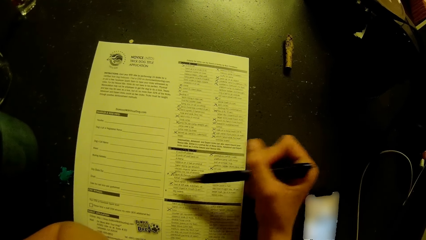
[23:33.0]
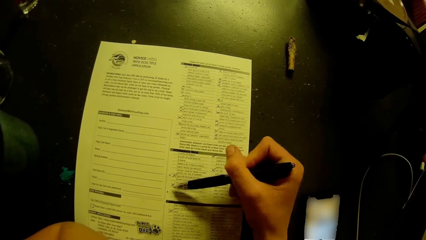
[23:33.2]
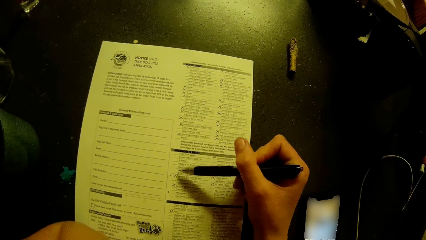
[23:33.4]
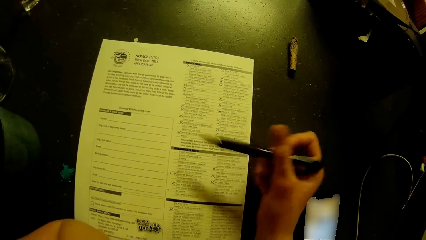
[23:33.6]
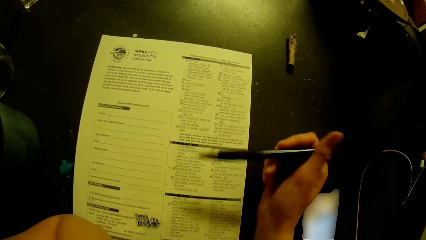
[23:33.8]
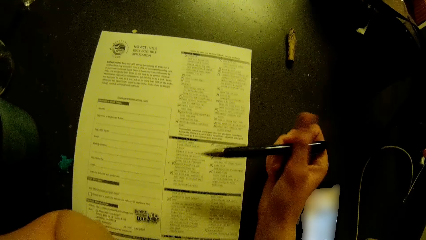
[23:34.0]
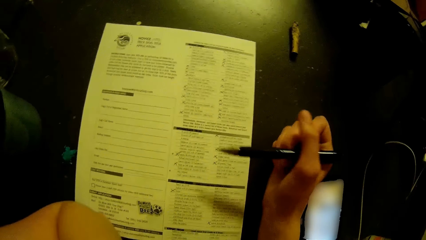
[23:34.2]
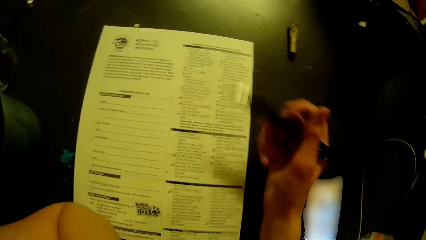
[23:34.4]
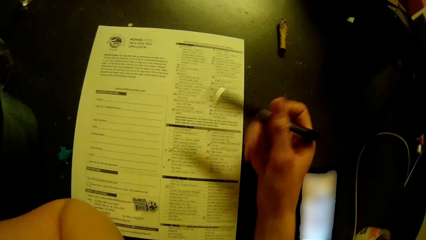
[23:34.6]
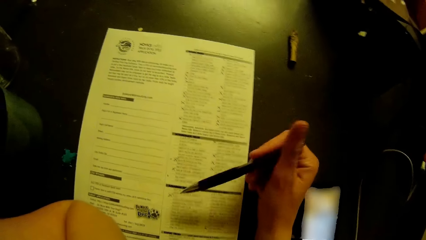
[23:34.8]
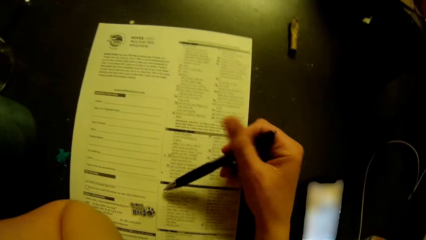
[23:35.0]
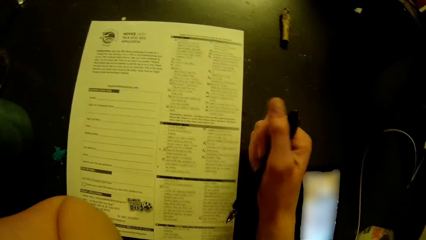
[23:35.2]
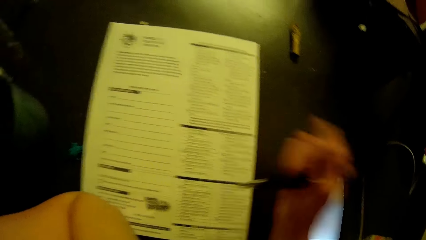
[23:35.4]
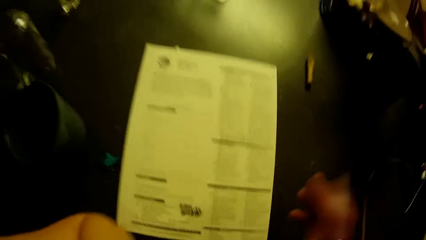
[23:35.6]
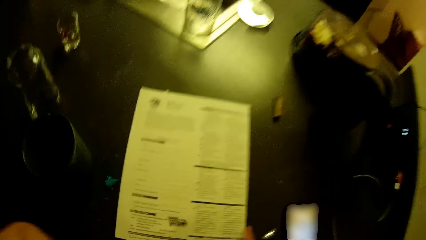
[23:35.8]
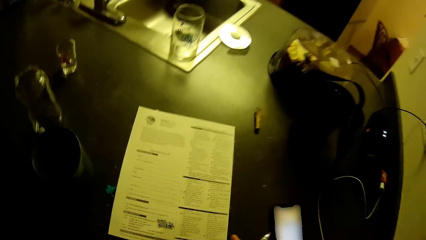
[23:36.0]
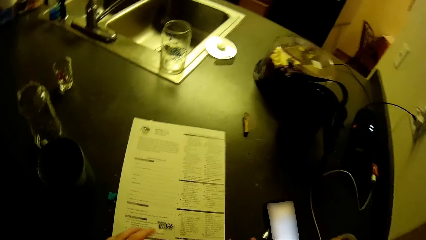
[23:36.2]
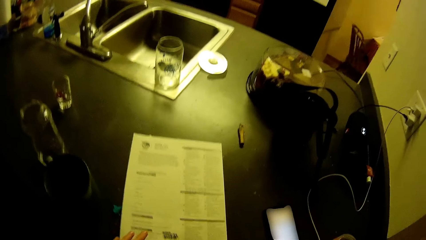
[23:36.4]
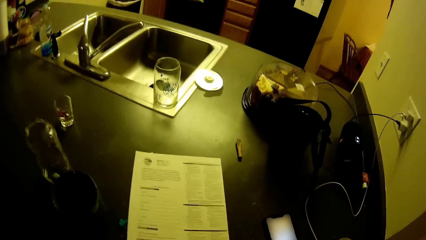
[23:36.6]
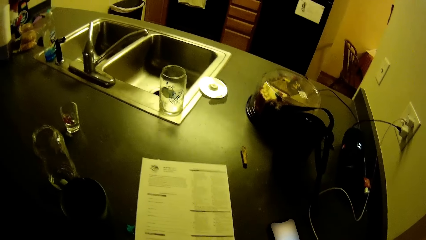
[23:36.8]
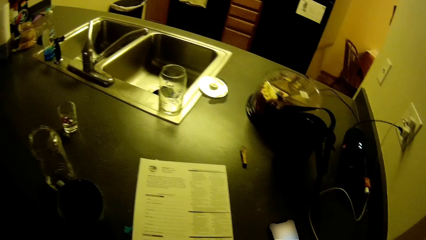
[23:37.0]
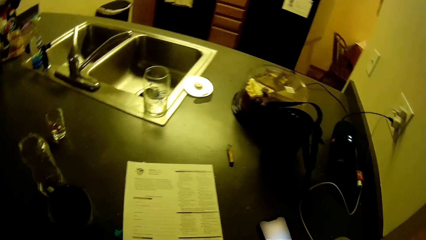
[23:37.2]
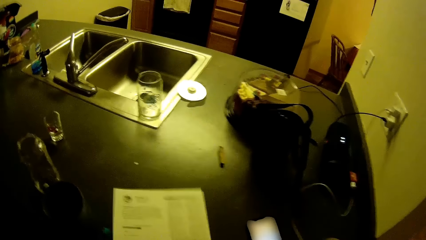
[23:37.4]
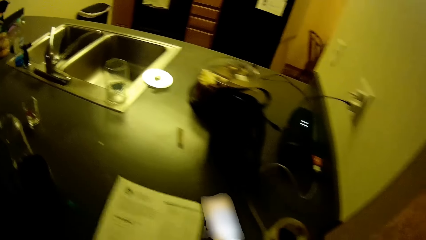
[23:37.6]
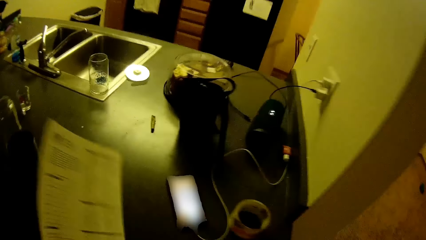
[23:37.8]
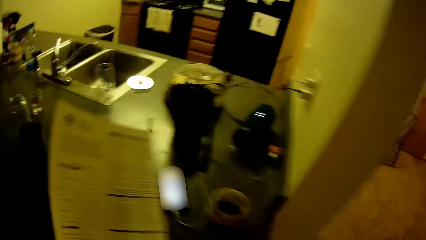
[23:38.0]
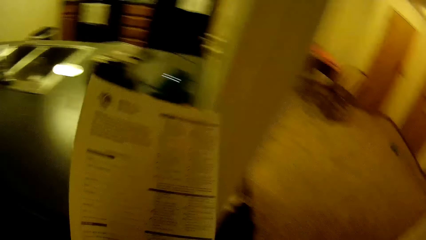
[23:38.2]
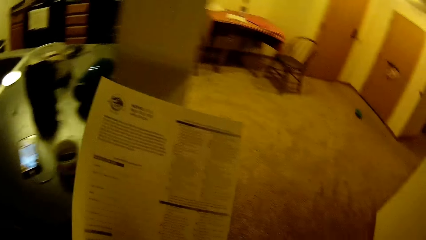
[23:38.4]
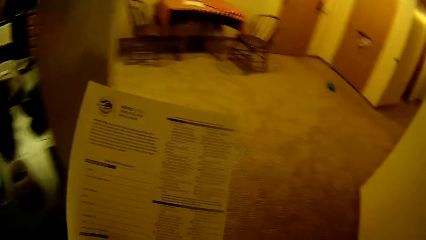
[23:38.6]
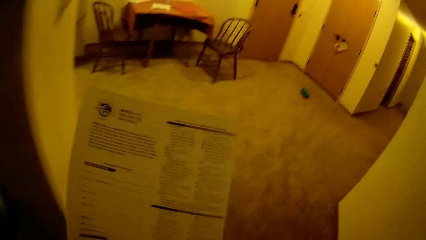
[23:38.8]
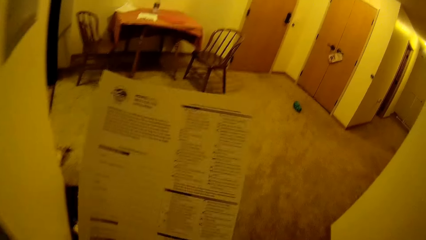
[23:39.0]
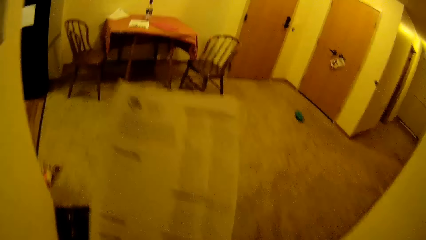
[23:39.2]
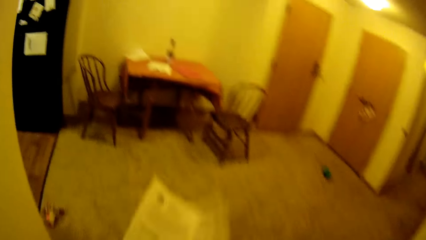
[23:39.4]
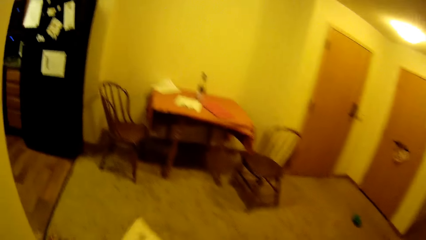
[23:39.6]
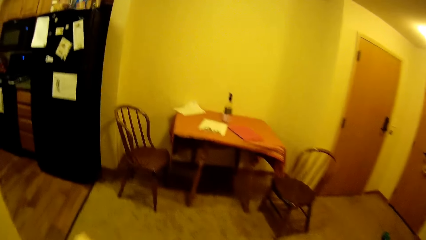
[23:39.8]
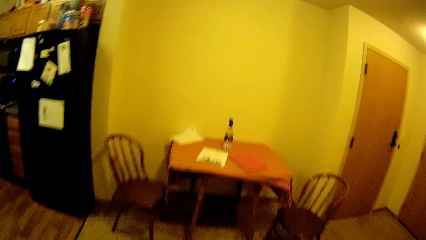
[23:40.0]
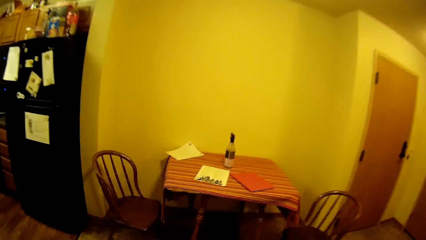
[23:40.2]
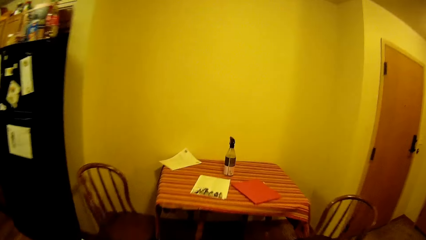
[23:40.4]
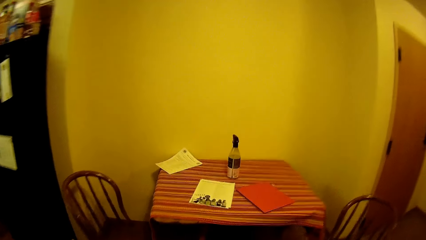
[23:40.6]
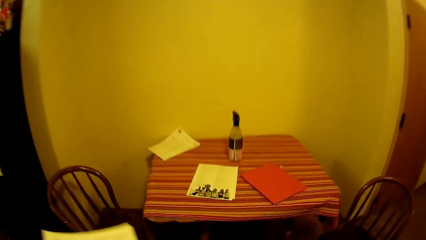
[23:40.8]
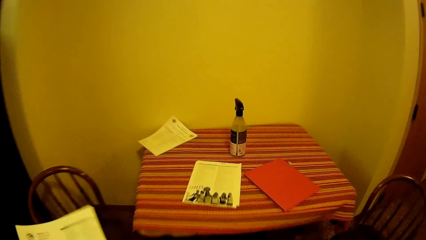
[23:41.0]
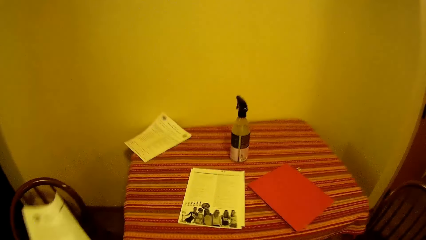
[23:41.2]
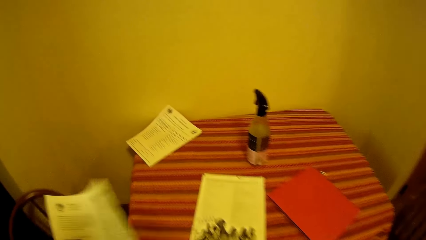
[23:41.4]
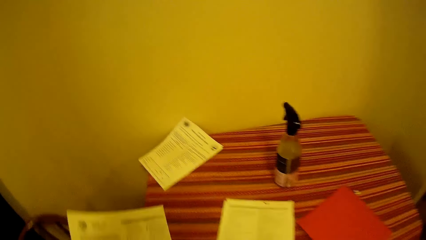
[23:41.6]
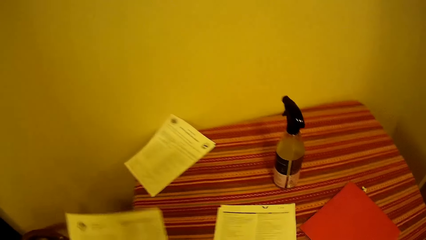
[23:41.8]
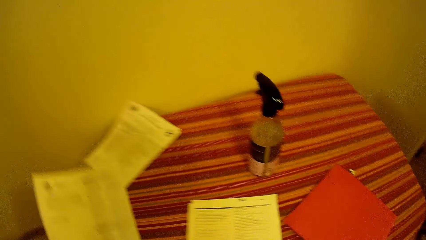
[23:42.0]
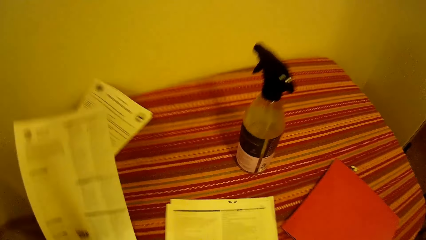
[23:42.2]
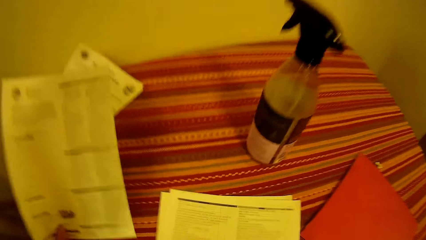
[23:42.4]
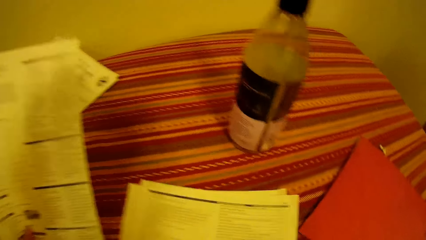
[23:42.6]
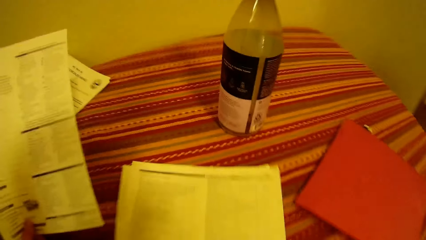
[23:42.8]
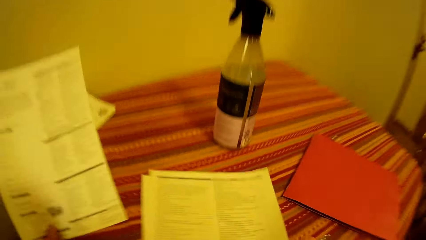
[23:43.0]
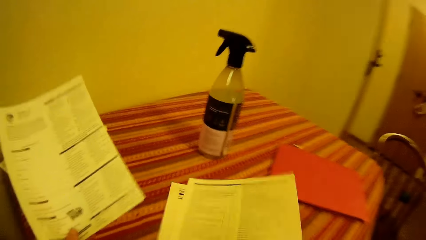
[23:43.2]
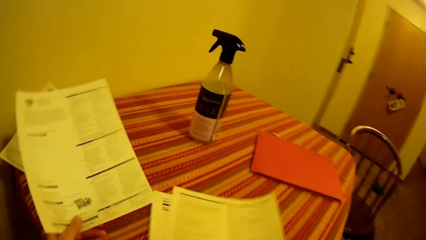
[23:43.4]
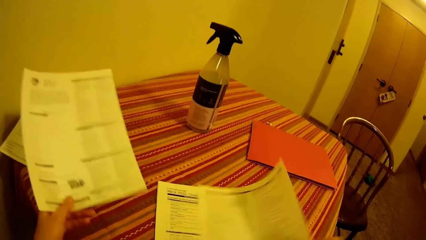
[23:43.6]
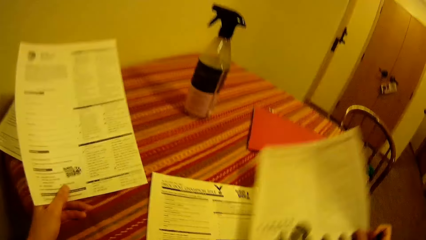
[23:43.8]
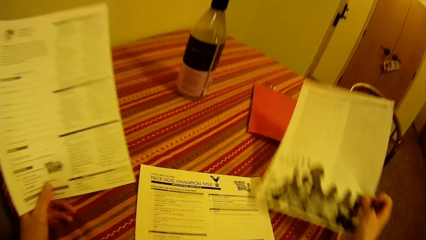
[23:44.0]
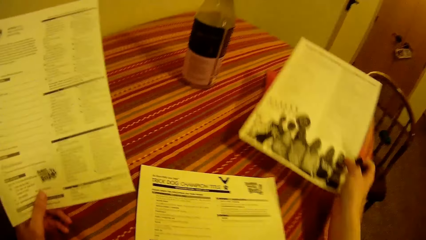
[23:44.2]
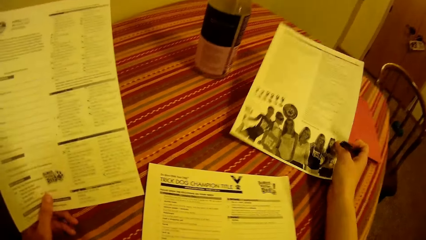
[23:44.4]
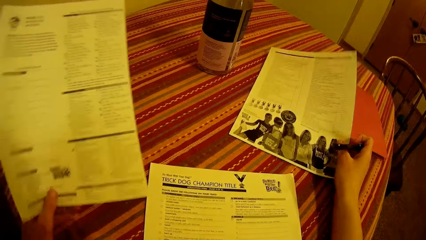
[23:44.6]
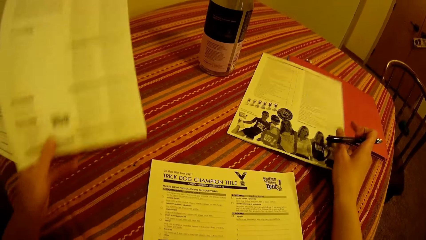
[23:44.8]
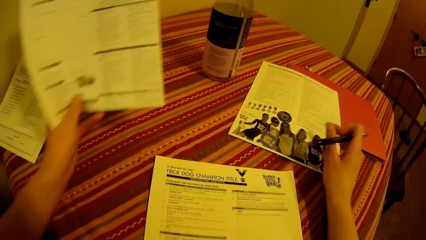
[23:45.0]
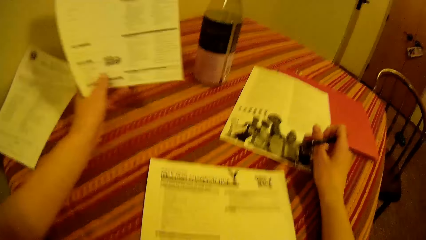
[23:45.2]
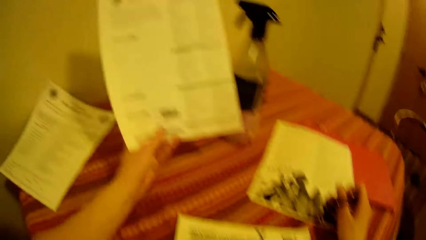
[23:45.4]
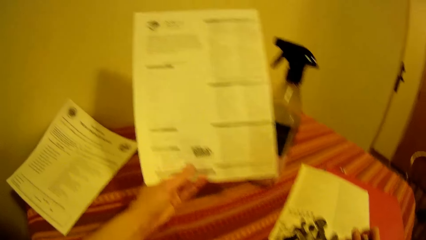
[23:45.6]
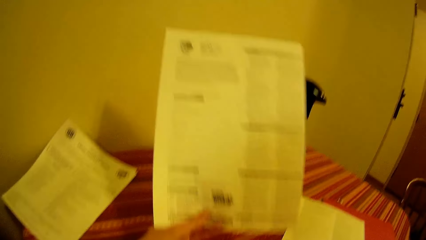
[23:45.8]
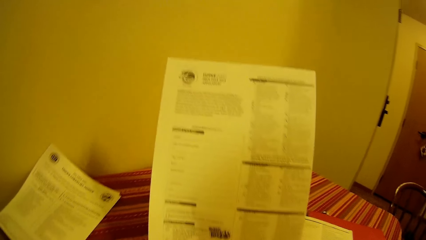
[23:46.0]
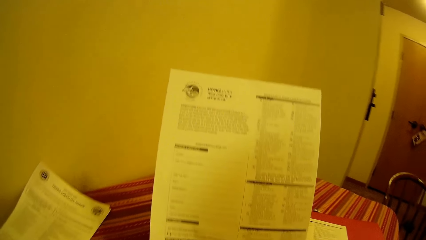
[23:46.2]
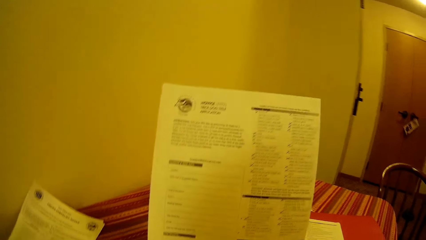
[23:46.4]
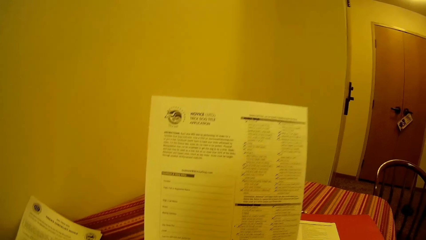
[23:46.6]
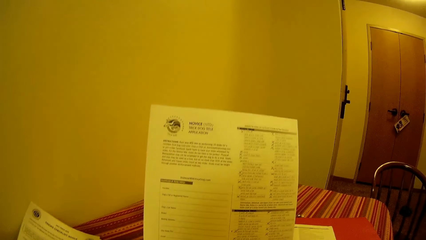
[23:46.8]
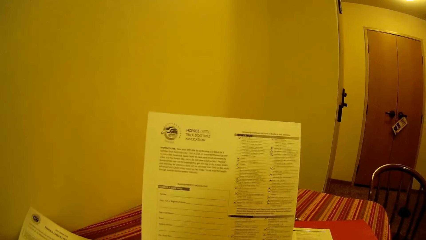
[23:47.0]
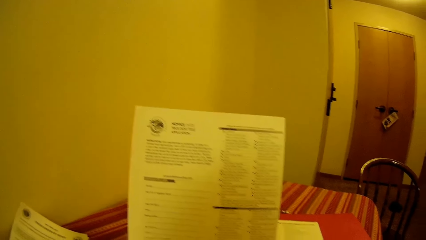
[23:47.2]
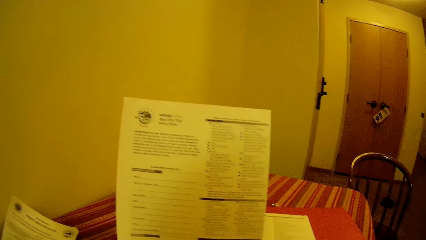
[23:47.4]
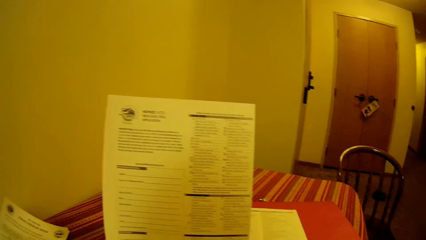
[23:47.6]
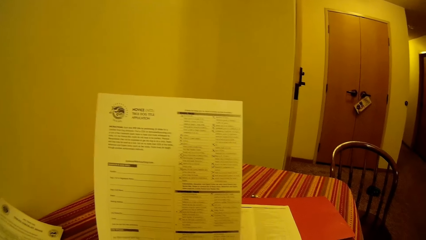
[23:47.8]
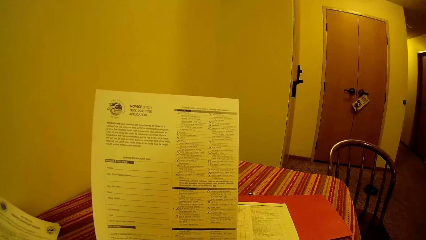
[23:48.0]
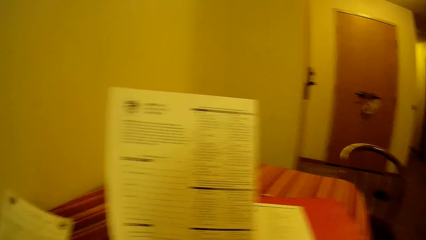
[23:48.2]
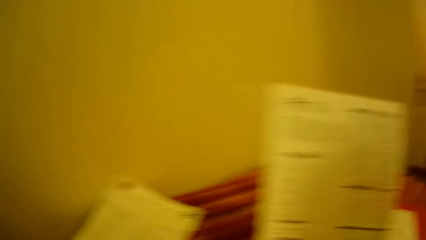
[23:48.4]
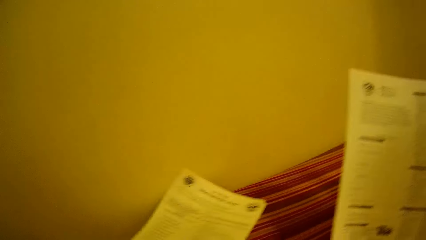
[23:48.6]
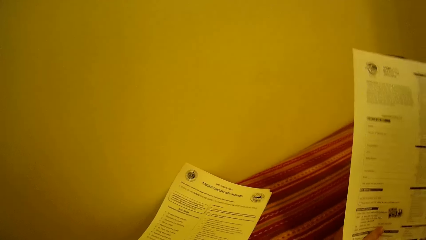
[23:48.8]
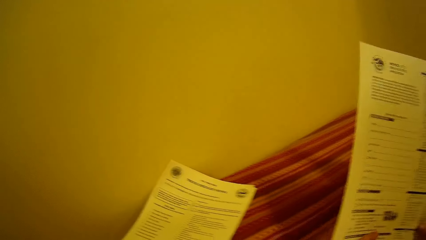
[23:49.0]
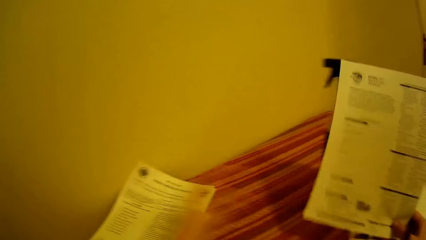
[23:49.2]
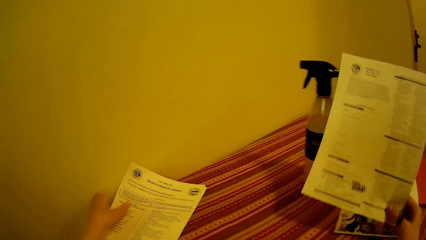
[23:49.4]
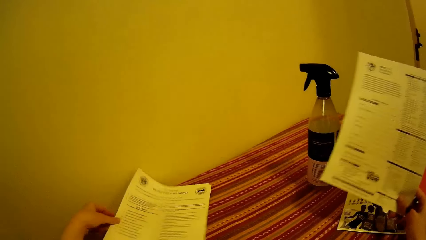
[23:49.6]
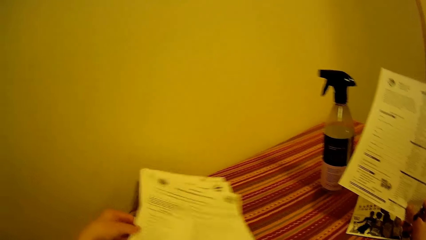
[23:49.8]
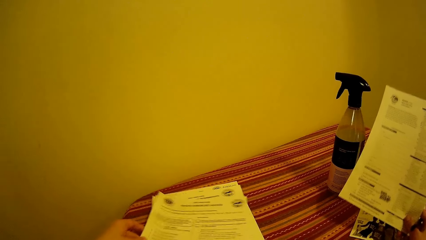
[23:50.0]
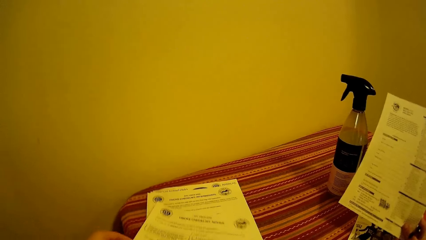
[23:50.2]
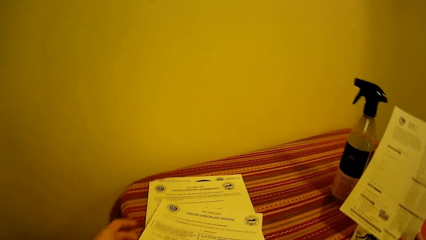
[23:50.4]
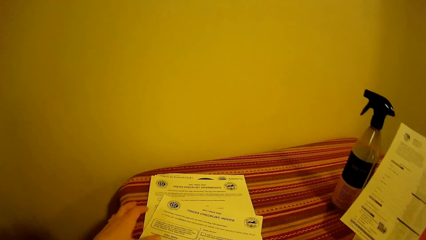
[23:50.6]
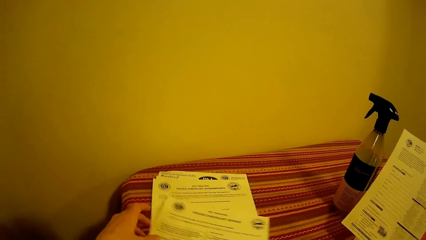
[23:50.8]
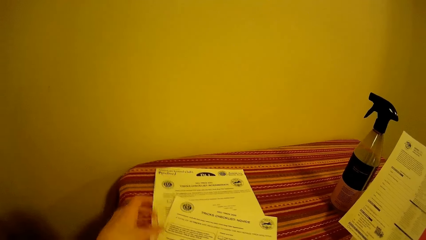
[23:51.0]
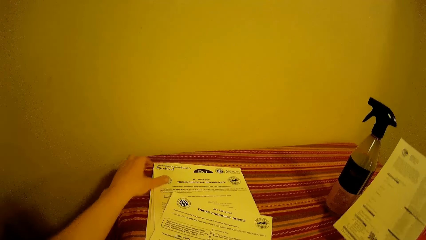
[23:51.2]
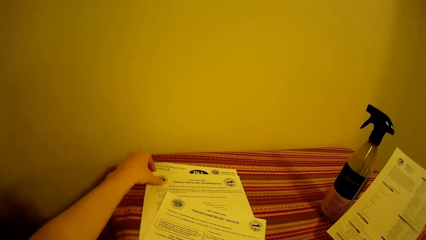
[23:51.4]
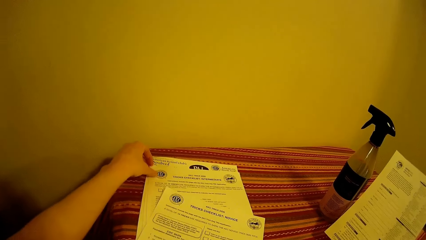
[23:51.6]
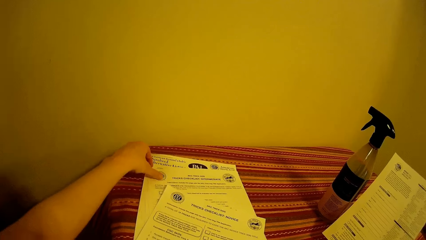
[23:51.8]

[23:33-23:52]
The camera wearer picks up the application checklist or form on the table with his left hand. He walks in the house. He moves a paper on the table with his right hand. He takes the paper and puts it on the table. He looks at the form. He passes the application checklist from his left hand to his right hand. He moves papers on the table with his left hand.
